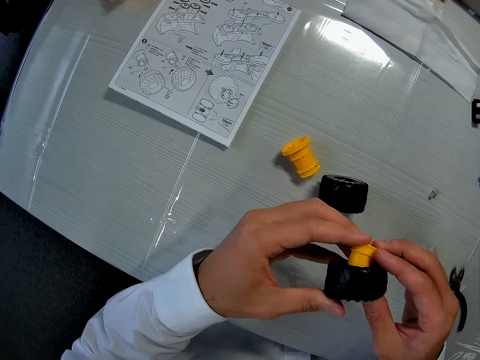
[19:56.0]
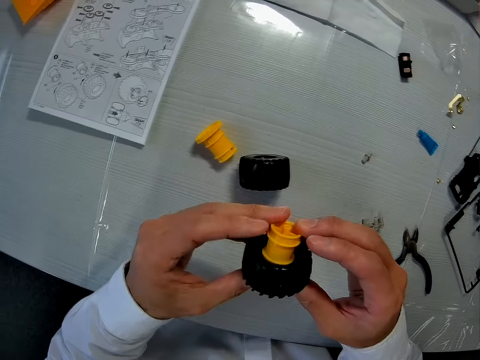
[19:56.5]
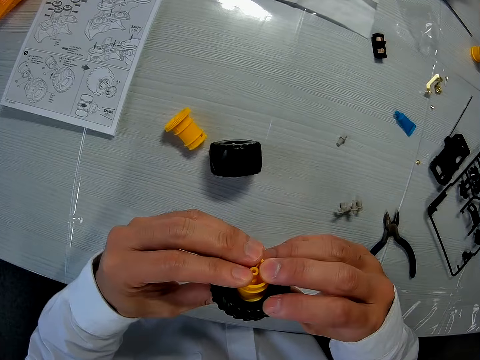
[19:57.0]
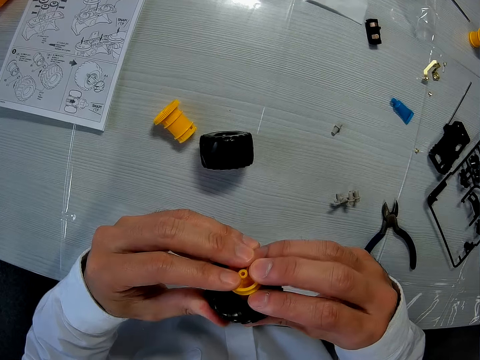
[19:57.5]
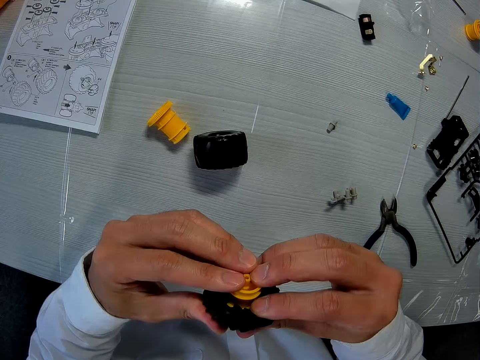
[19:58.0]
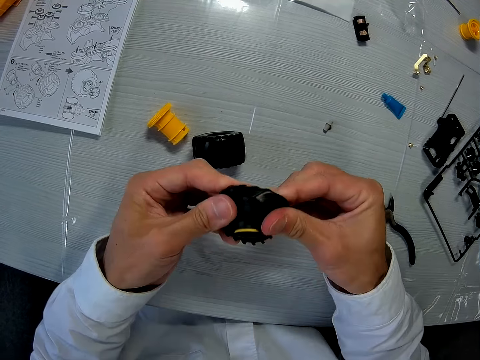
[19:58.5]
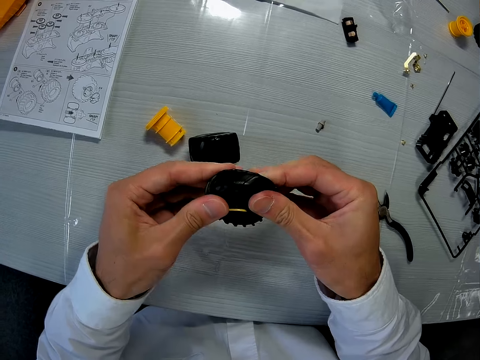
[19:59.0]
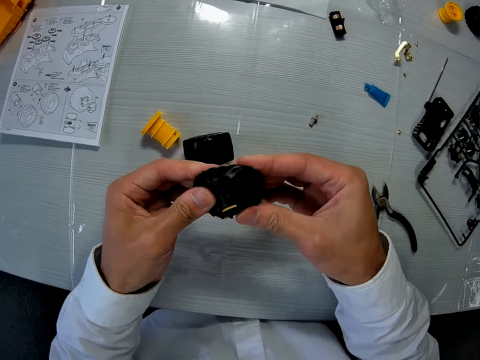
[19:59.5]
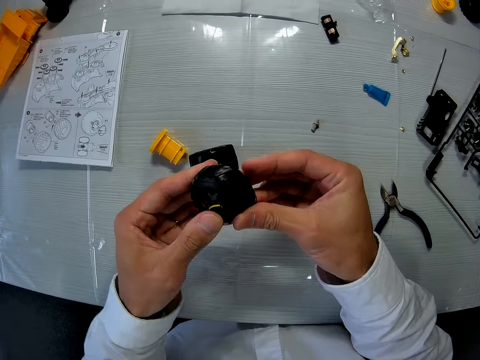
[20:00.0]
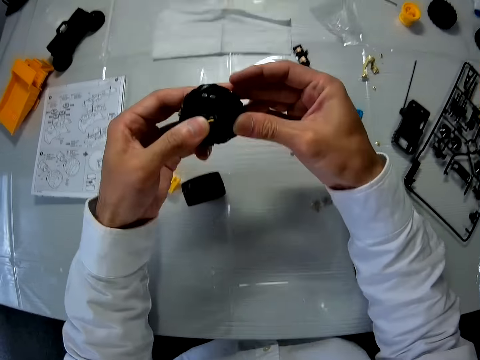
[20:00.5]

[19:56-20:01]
The camera wearer adjusts the piece in the tire.

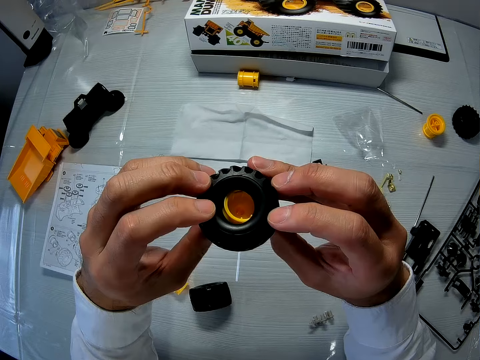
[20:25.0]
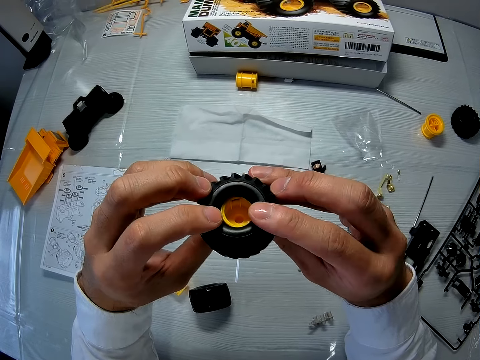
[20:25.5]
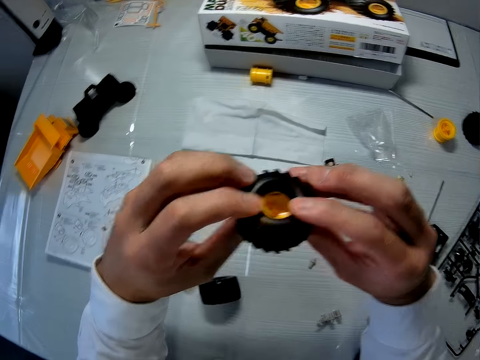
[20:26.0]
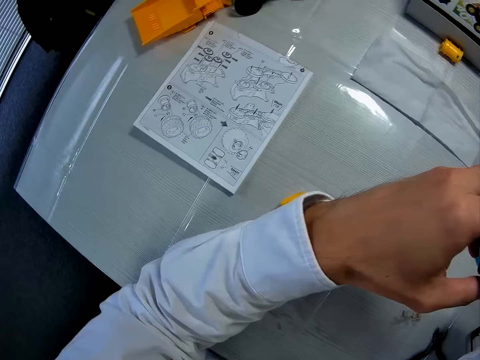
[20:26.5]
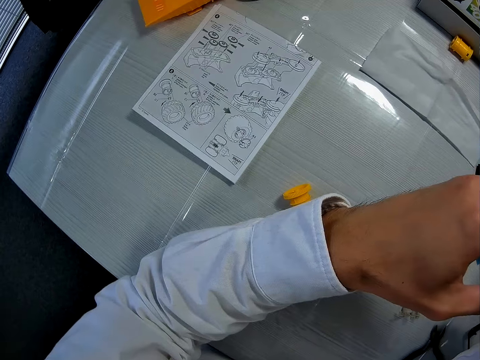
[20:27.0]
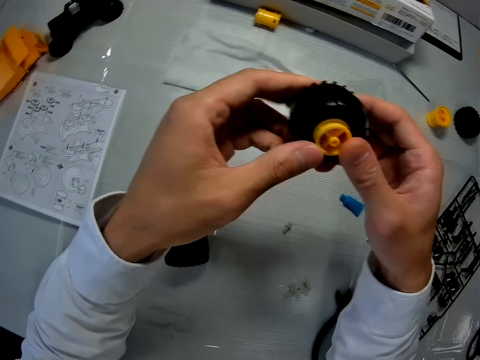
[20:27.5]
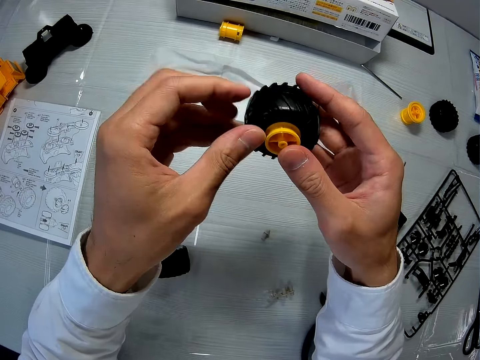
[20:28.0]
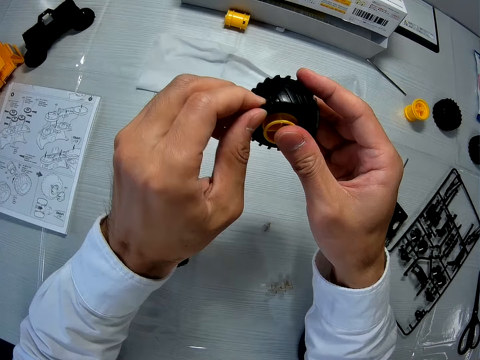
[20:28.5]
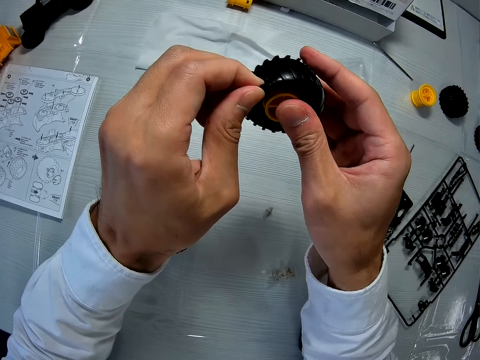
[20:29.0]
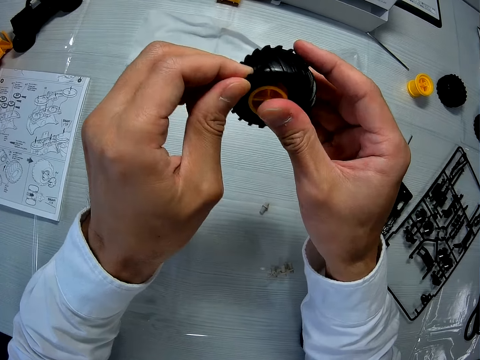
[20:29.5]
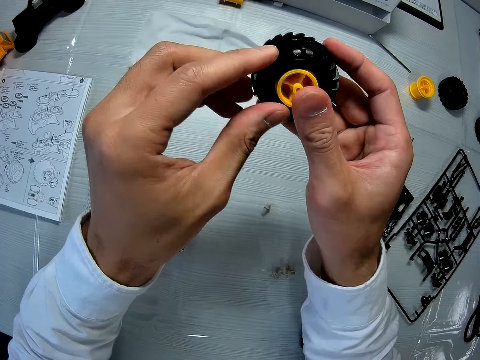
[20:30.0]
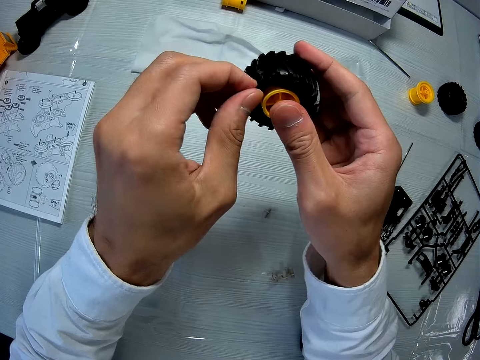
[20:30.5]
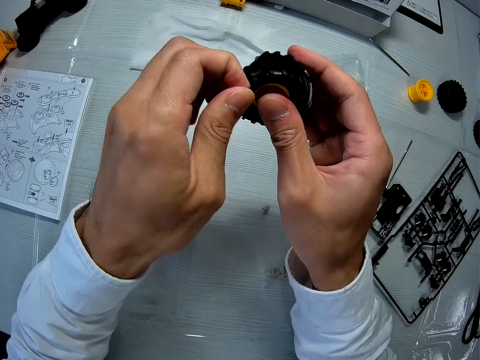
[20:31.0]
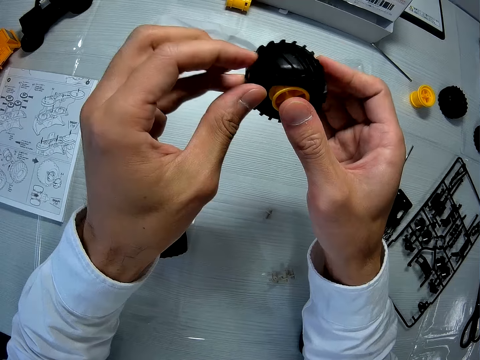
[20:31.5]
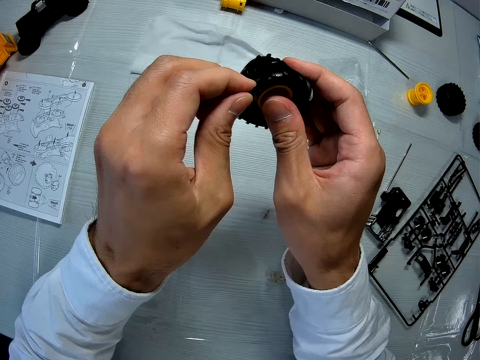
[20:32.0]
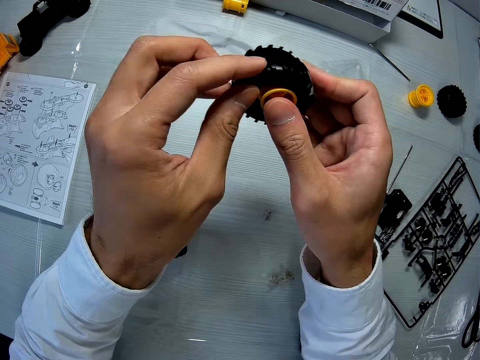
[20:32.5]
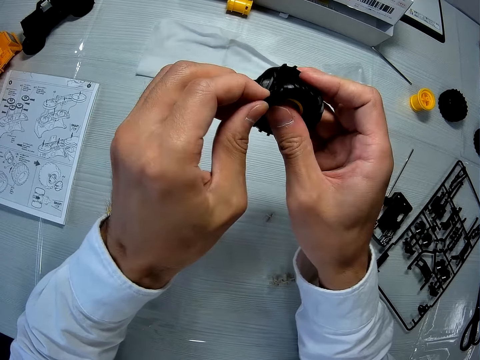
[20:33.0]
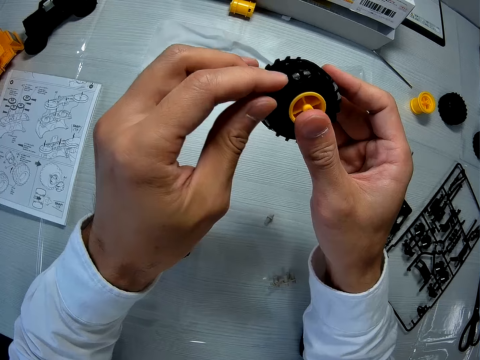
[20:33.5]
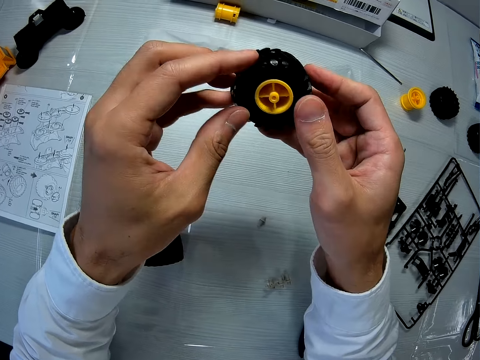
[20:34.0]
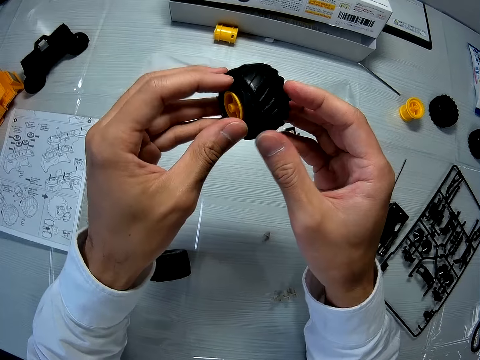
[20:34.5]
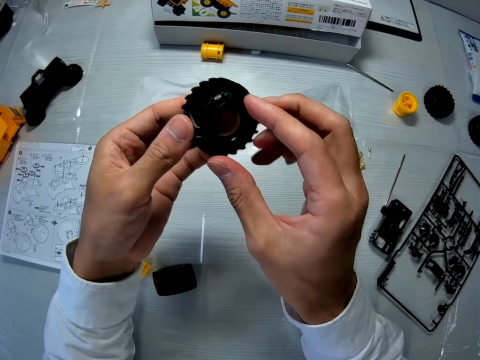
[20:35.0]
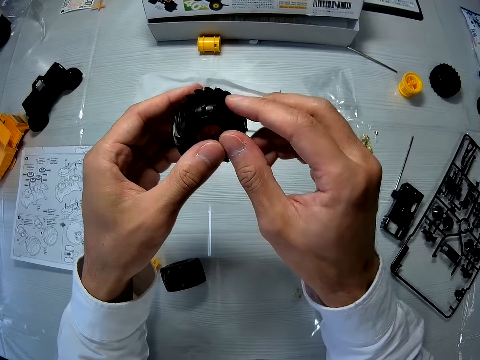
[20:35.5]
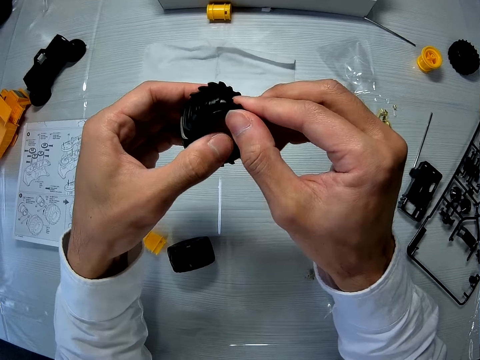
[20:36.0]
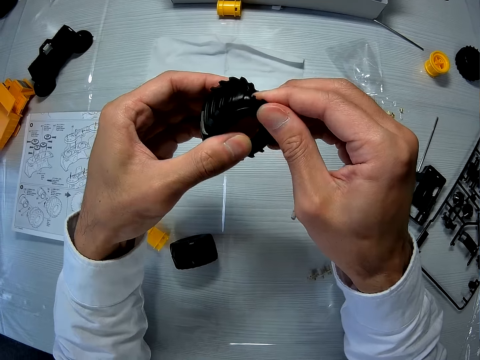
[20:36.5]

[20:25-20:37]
The camera wearer glances at the manual on the table. They adjust the piece in the tire.

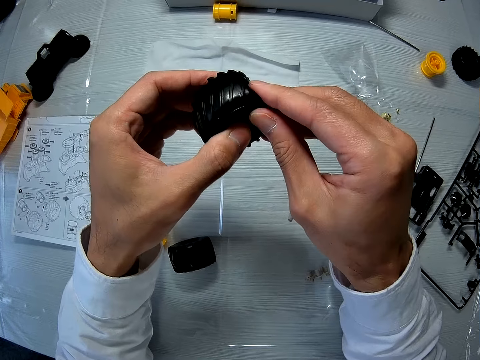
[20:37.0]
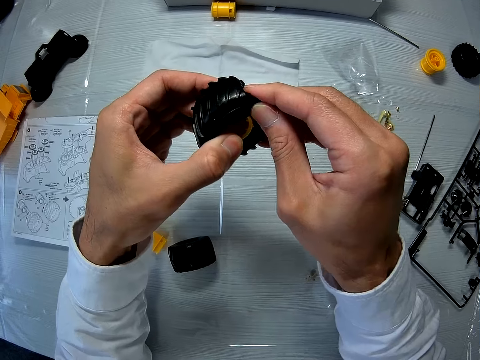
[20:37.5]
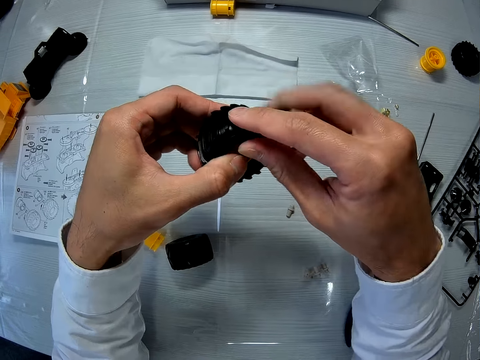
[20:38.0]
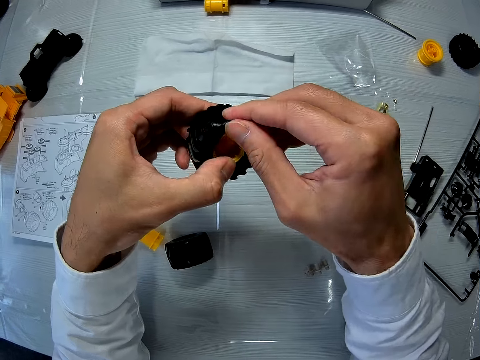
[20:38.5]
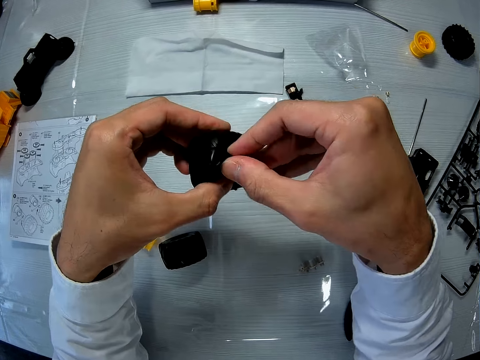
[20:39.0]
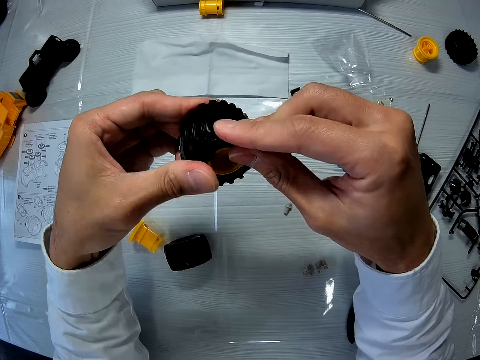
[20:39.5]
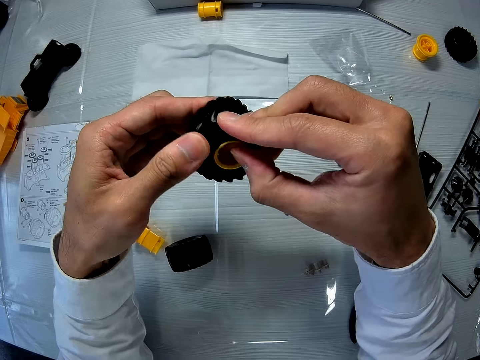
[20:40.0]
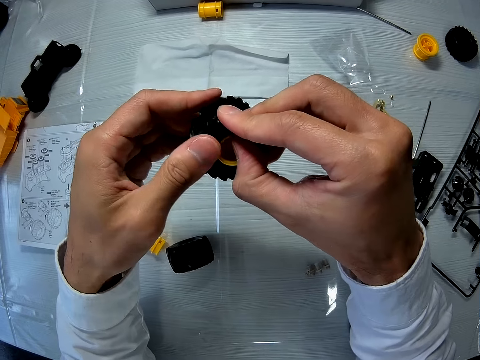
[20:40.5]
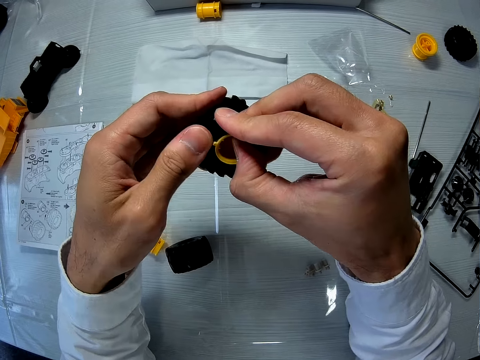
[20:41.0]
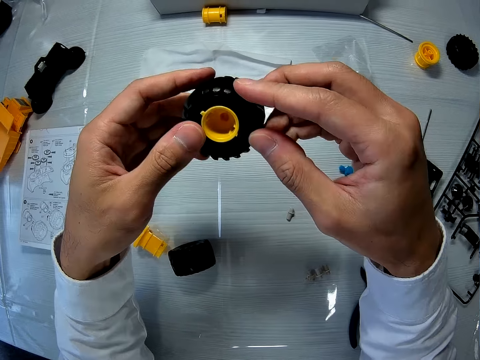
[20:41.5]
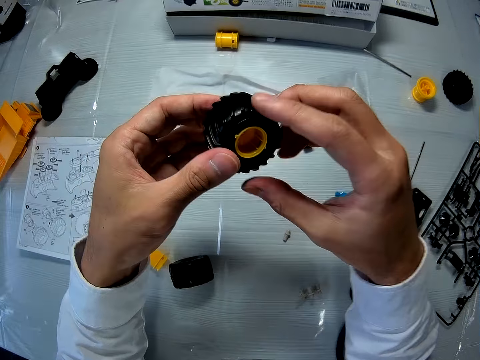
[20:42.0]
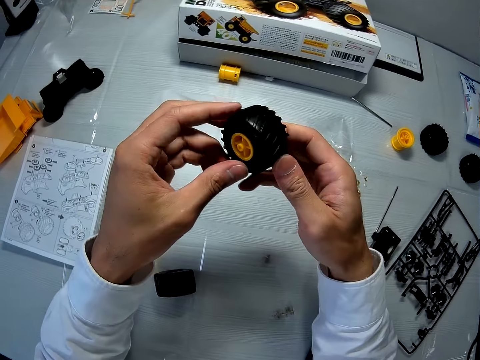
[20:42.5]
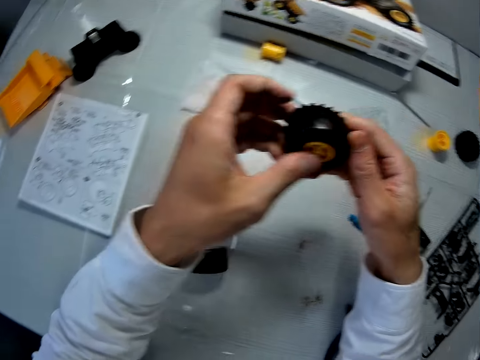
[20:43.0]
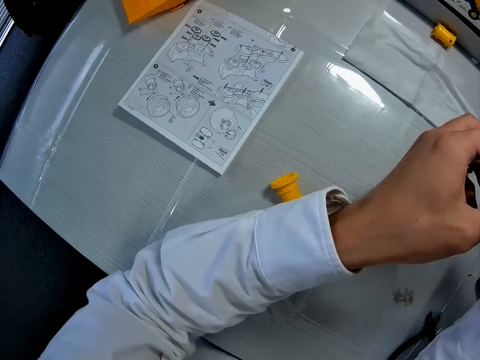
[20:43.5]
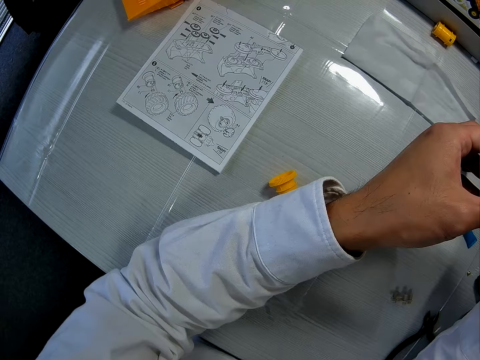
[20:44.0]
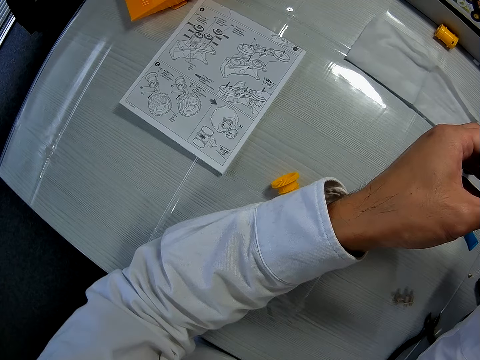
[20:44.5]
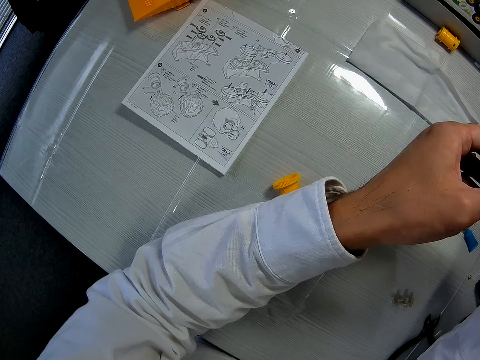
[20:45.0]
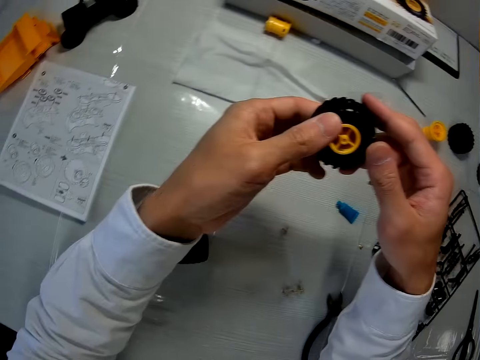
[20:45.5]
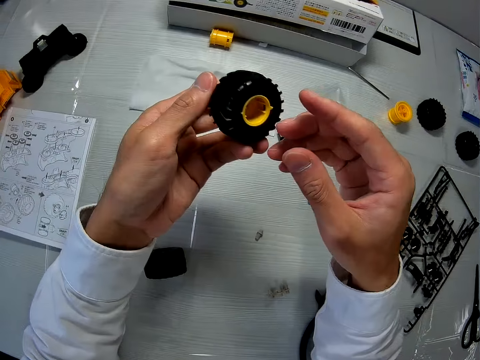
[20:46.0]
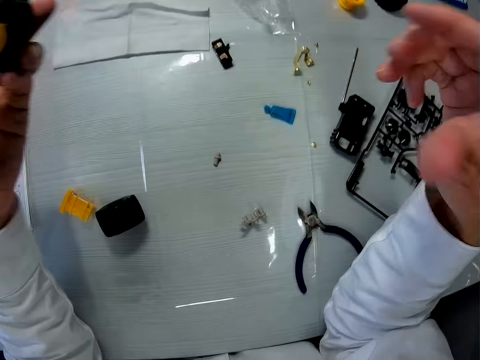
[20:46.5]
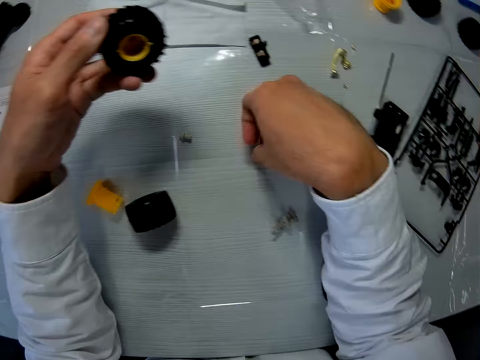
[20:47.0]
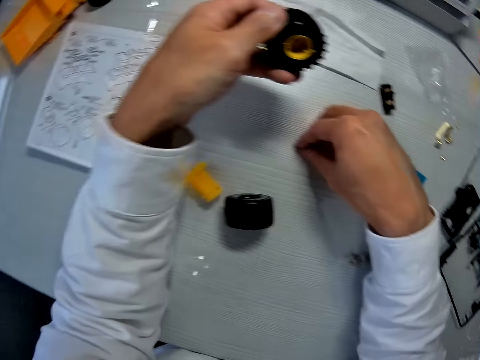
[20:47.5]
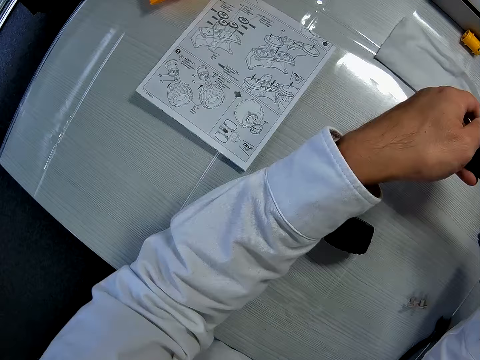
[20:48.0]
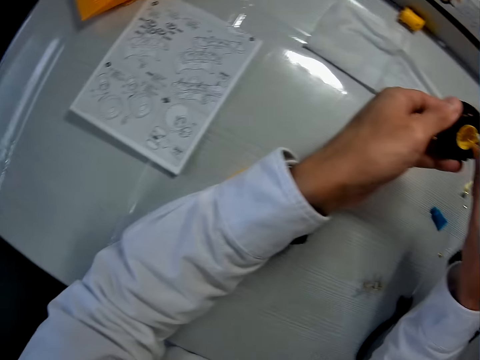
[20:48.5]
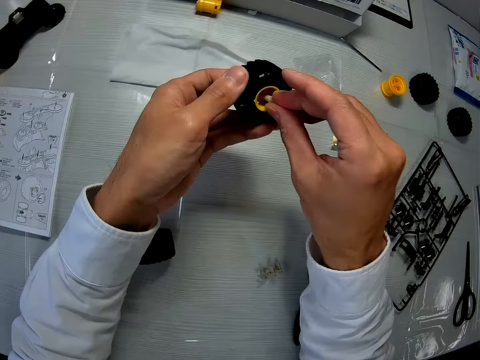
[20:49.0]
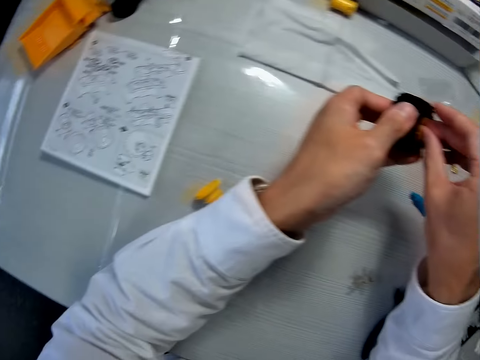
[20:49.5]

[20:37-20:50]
The camera wearer glances at the manual on the table. They turn the truck model piece. They pick the truck model piece or screw from the table. They fix the screw into the tire.
